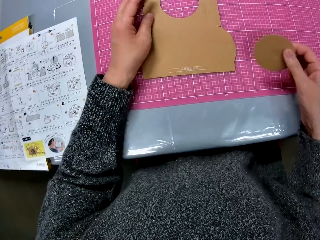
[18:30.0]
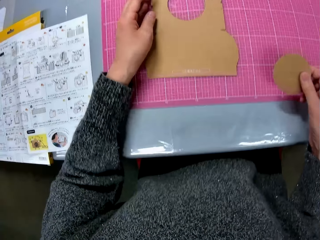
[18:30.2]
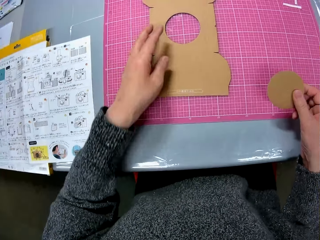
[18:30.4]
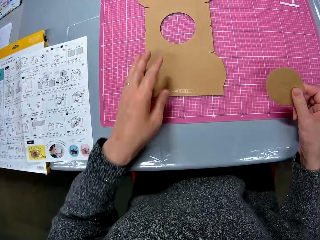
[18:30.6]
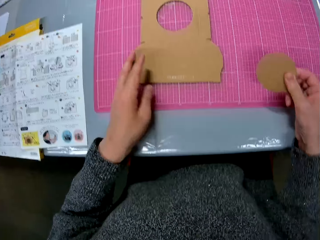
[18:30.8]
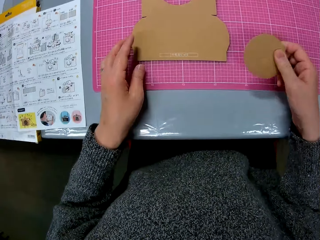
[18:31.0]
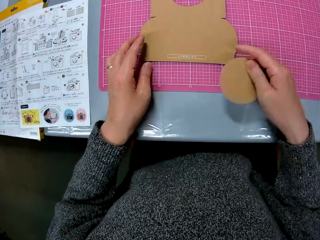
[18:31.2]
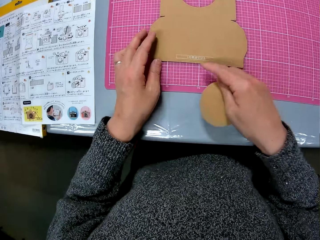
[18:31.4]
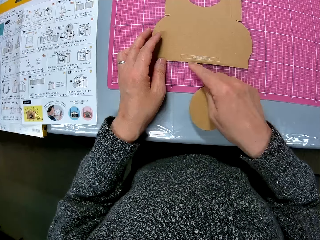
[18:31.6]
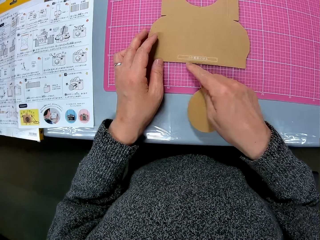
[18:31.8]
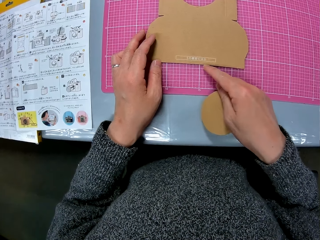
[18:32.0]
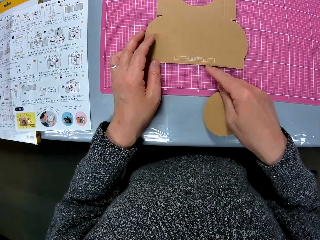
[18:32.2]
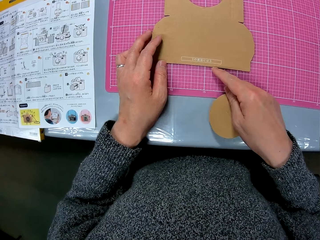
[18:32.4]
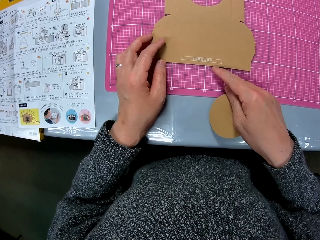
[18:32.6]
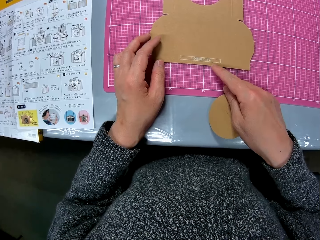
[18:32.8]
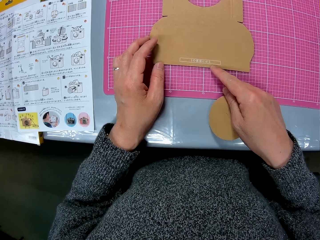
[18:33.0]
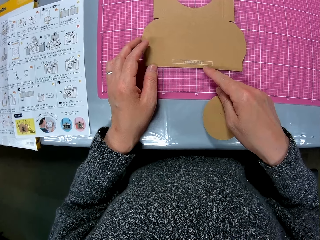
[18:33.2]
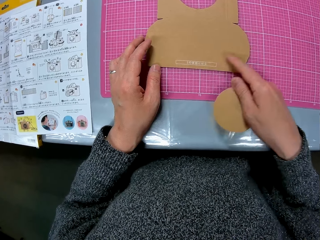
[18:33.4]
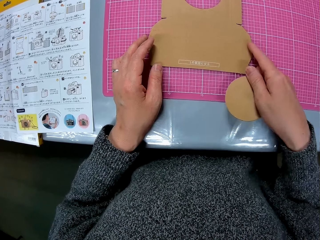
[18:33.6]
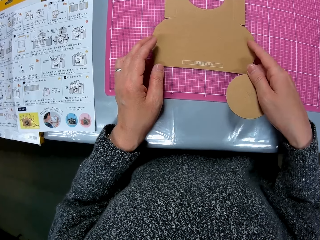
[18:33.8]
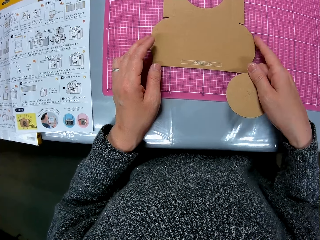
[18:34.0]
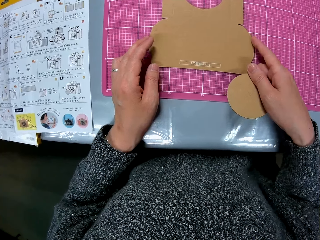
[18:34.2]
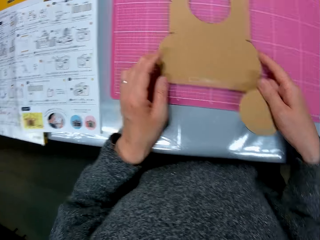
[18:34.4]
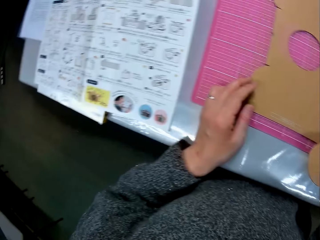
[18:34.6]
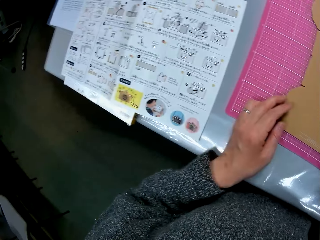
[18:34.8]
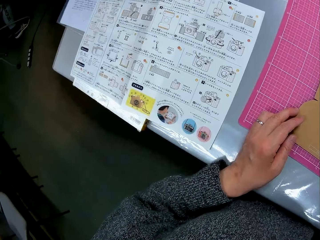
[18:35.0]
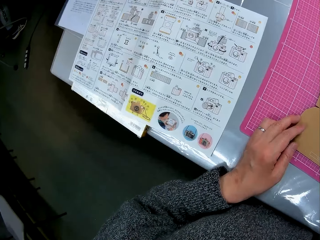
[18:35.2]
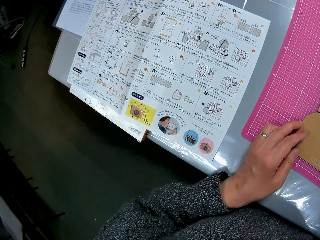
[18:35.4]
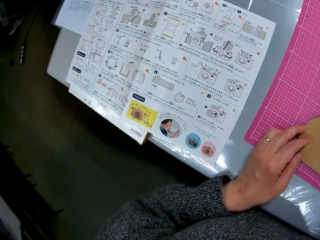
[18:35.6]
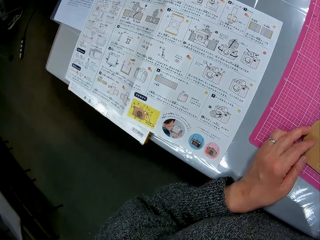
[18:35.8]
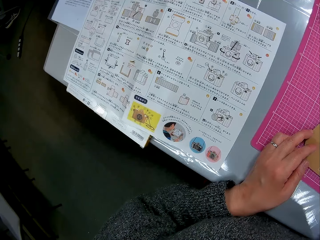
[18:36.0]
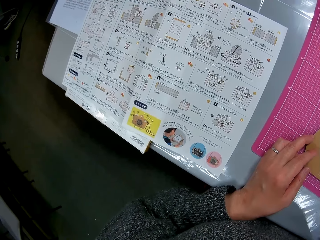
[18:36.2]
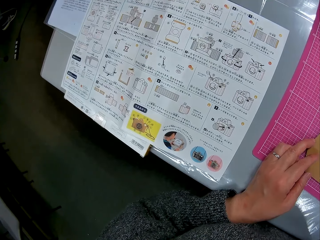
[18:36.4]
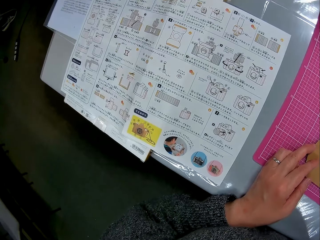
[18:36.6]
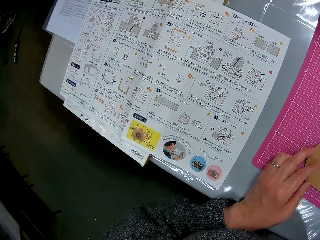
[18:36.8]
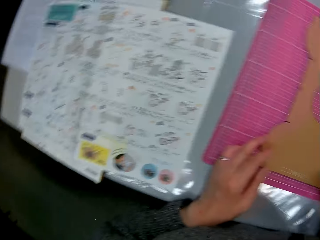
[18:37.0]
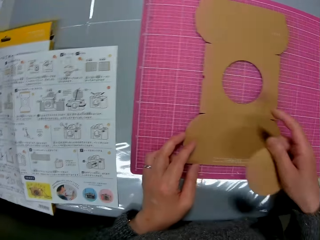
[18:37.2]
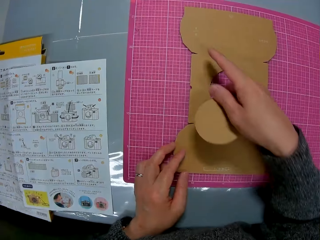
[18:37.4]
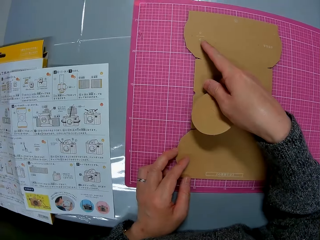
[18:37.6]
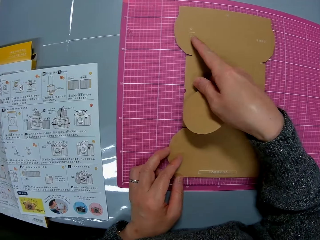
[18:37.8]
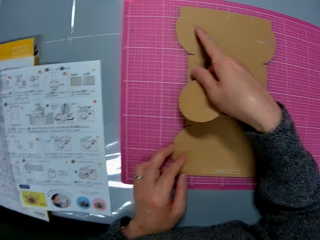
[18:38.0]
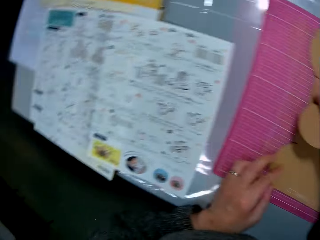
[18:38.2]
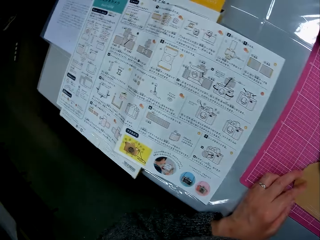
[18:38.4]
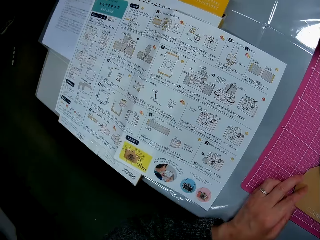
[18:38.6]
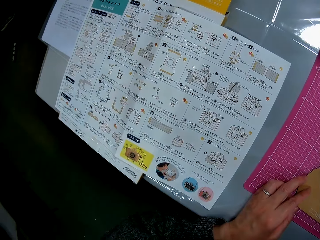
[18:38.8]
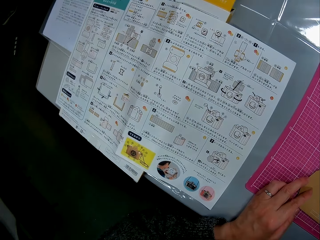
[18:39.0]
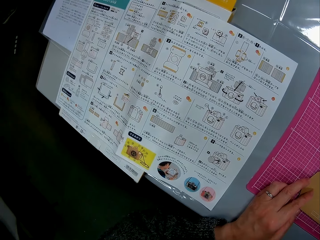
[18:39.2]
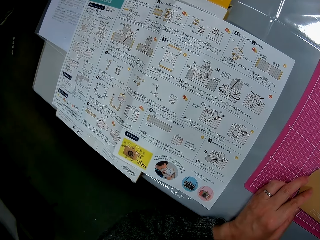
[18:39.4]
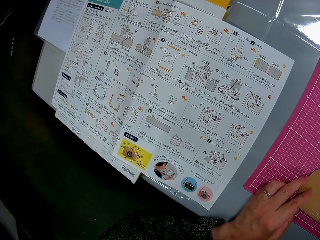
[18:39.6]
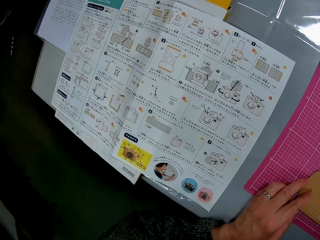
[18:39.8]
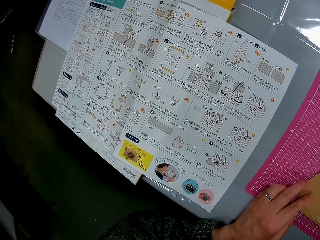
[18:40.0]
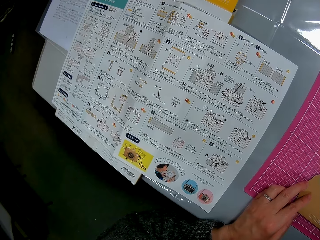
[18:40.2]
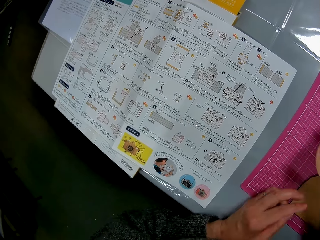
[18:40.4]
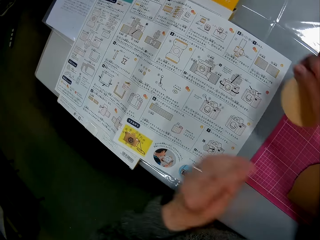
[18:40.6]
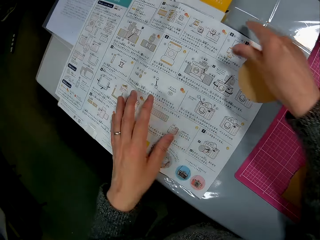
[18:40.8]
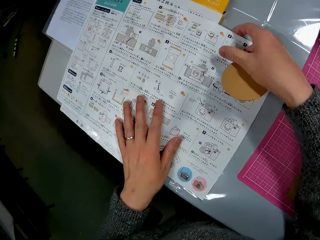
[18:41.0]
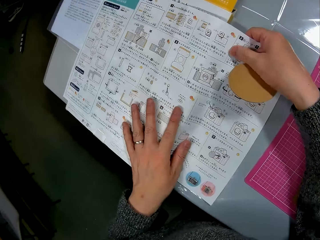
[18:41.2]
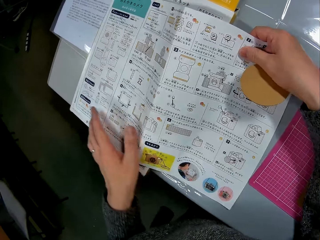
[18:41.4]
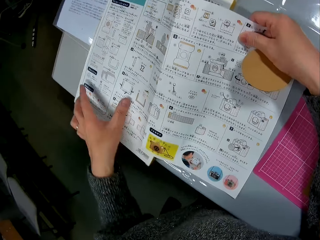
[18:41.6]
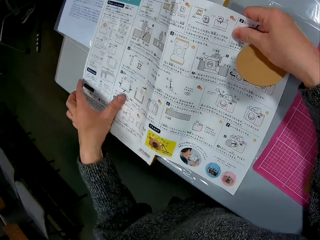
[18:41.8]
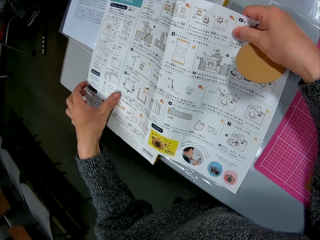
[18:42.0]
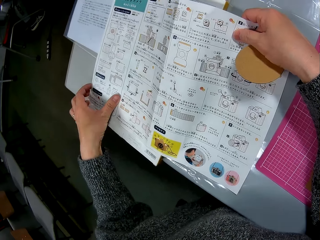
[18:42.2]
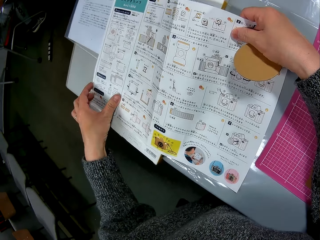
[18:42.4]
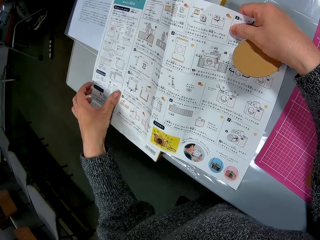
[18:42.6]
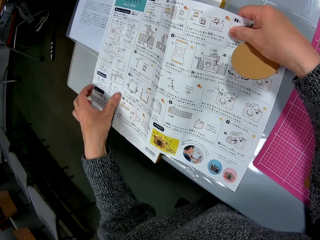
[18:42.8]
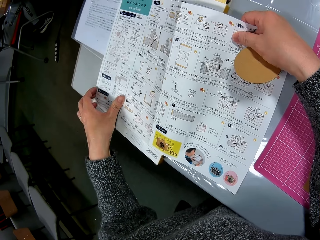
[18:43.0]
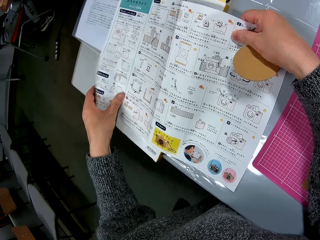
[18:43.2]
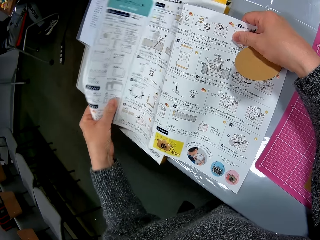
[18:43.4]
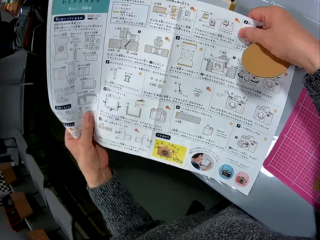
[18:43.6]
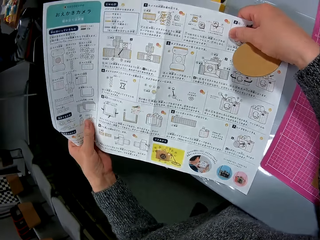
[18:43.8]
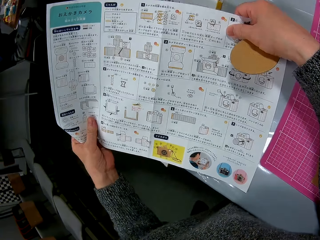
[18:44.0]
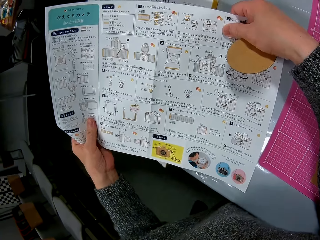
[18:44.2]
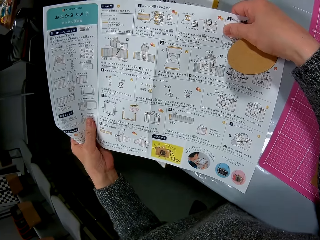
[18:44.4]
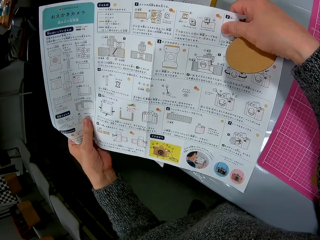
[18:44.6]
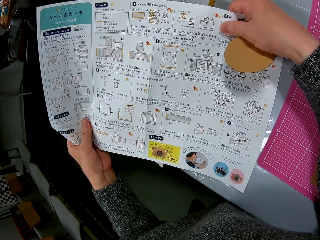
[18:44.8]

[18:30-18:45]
The camera wearer drops the cardboard paper on the table with her left hand. She makes illustrations on the table with her right index finger. She points close to the cardboard with a finger. She turns to the book or manual on the table. She continues making illustrations on the table with her right index finger. She points her finger on the cardboard. She turns to the book on the table. She raises the book from the table with her two hands. She holds the manual.

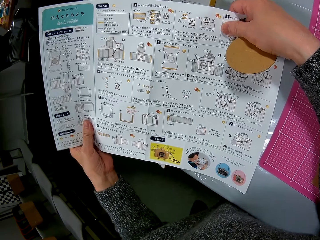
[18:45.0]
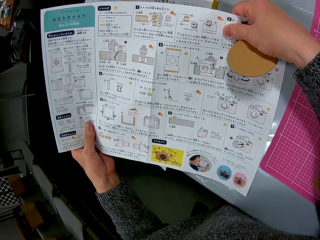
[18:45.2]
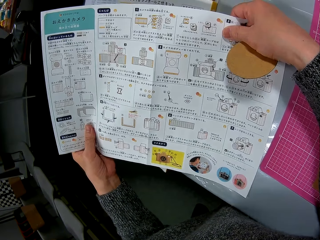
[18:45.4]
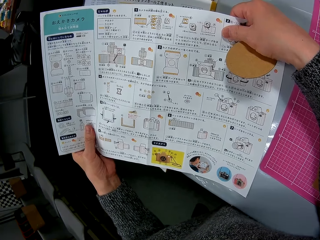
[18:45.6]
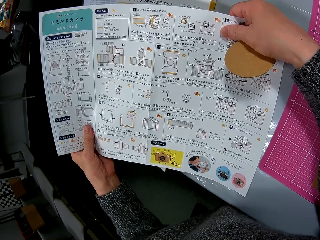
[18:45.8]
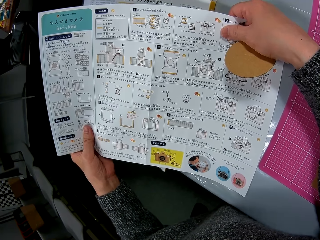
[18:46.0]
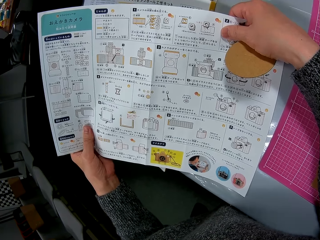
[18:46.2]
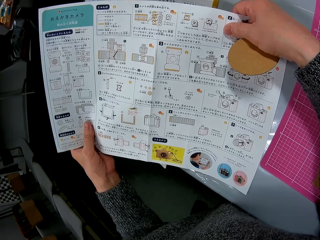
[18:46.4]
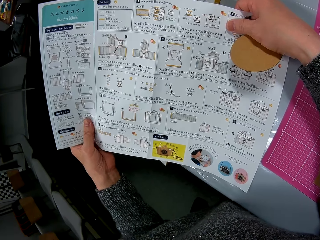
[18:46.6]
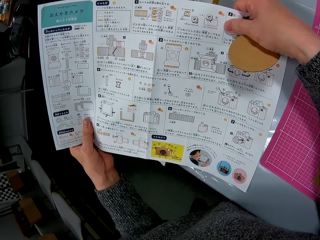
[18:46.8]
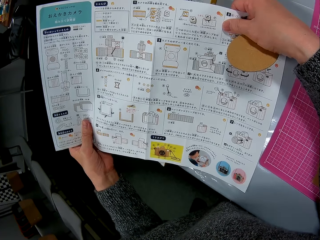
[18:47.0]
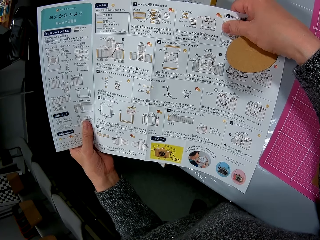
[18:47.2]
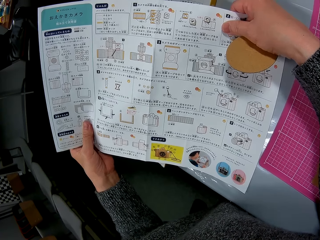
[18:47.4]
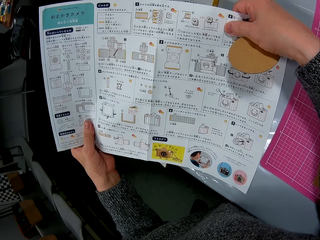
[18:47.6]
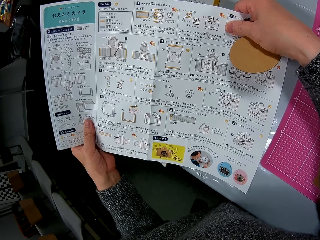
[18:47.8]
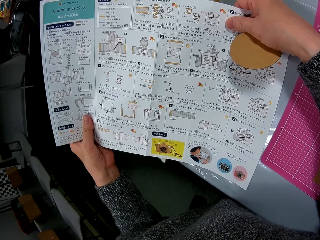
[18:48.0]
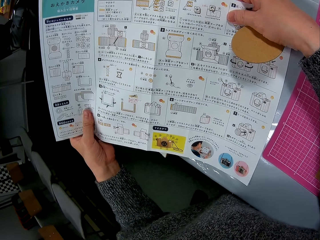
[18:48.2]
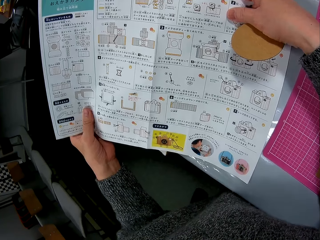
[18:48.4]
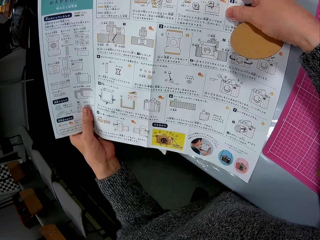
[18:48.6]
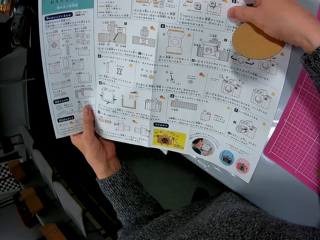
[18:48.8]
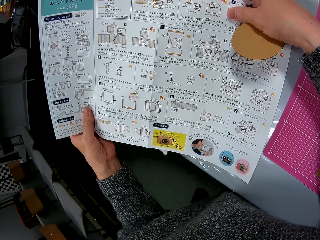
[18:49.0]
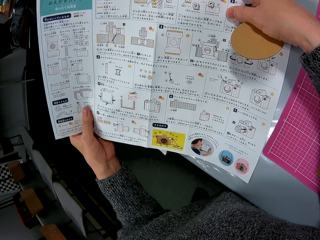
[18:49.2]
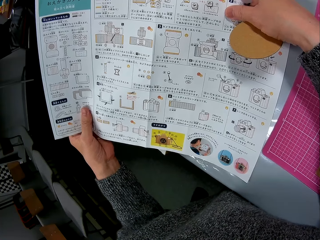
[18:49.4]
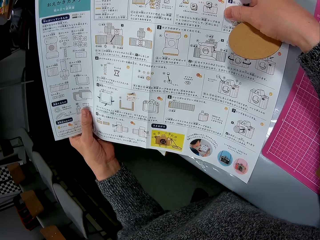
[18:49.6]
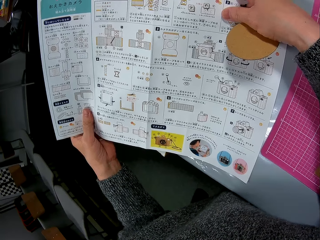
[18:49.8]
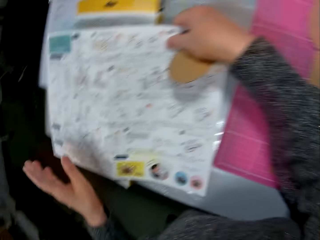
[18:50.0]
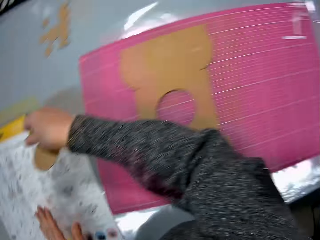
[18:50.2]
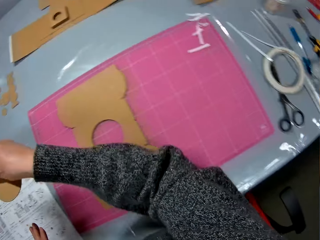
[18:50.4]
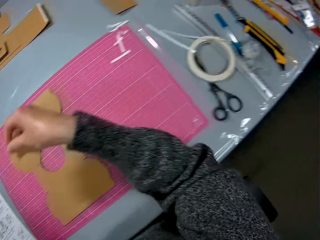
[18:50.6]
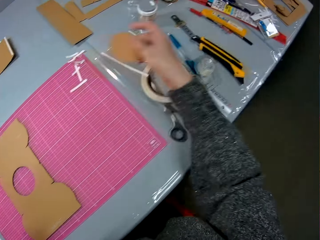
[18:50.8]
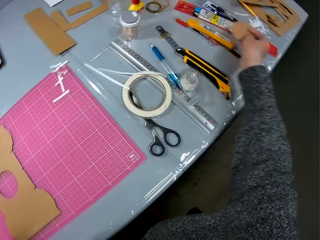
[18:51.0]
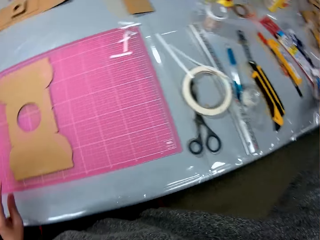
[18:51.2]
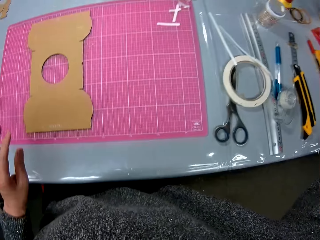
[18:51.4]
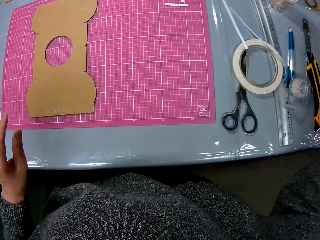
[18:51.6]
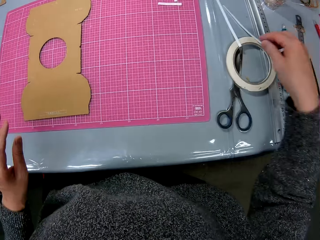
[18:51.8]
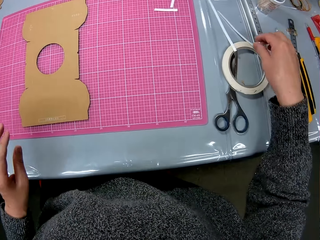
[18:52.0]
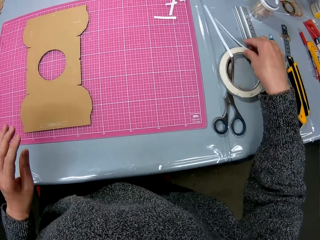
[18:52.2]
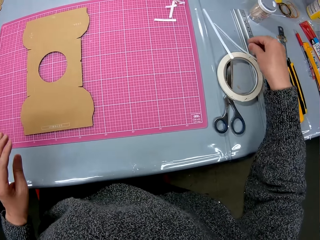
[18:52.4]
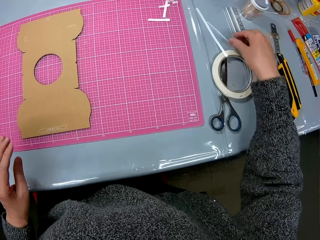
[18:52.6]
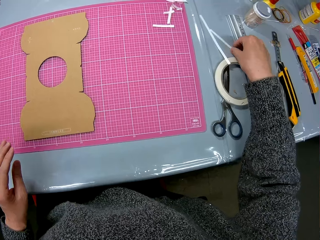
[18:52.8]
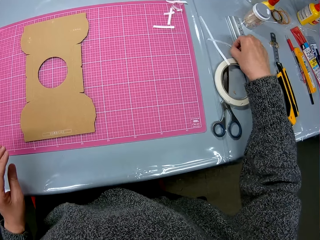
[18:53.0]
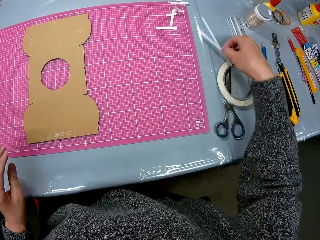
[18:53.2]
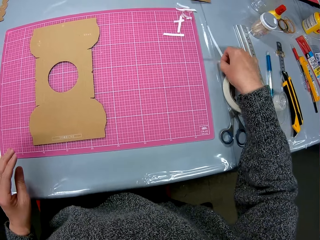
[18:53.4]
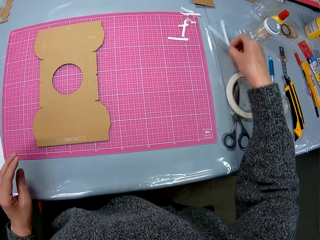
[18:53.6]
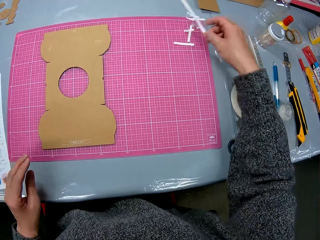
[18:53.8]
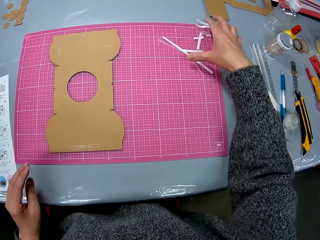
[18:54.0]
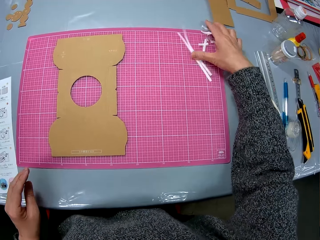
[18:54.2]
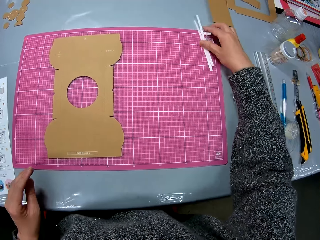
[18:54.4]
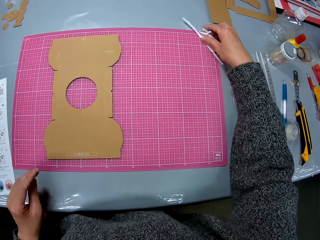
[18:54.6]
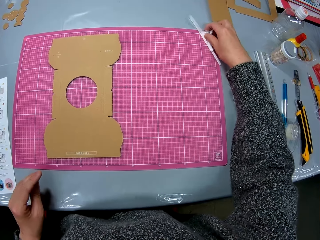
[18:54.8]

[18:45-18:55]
The camera wearer turns to the cardboard on the table. She puts the manual down. She picks some pieces of paper on the table with her right hand.
